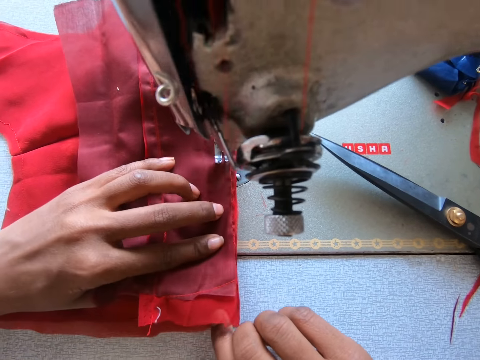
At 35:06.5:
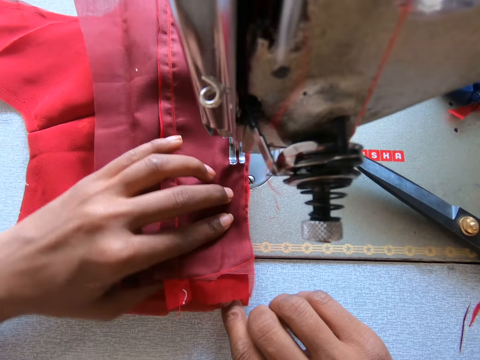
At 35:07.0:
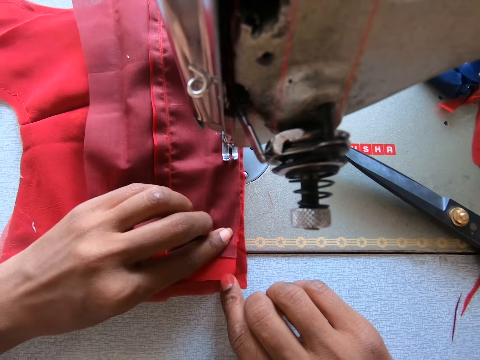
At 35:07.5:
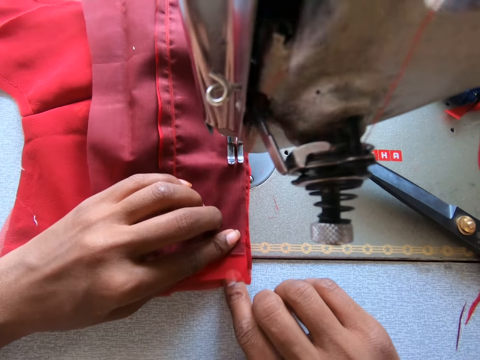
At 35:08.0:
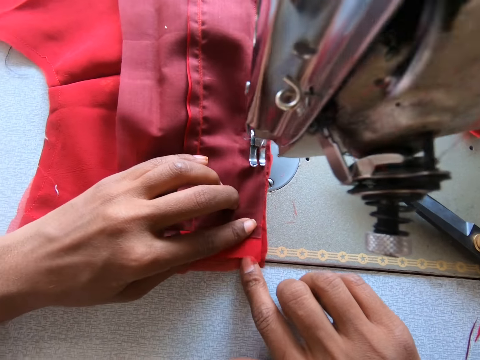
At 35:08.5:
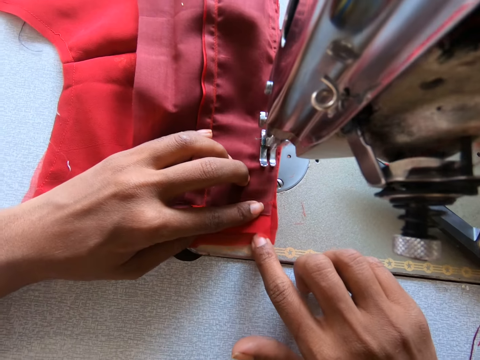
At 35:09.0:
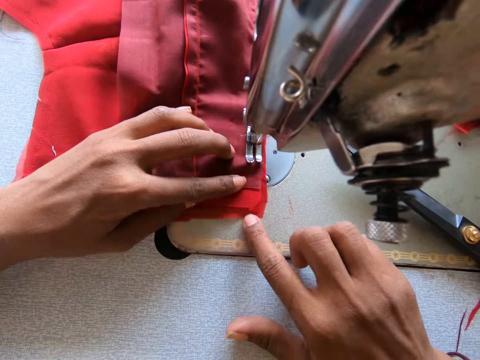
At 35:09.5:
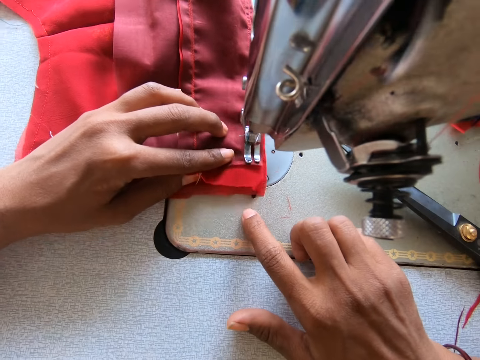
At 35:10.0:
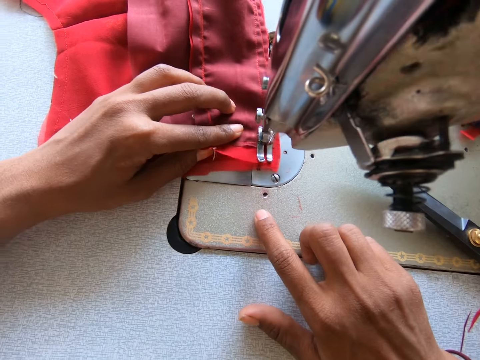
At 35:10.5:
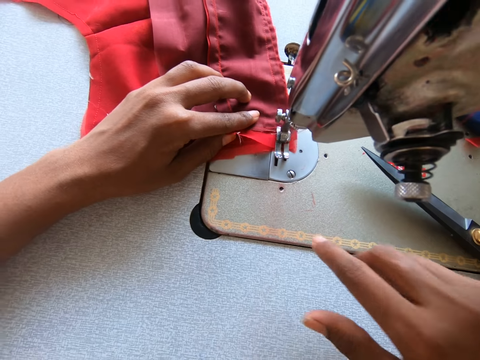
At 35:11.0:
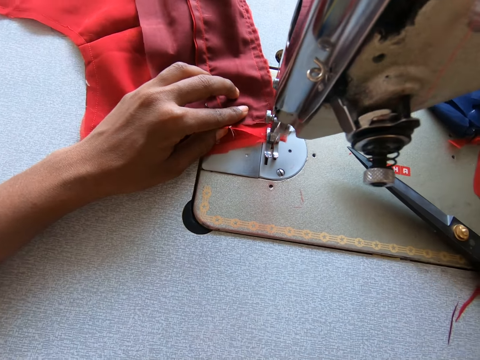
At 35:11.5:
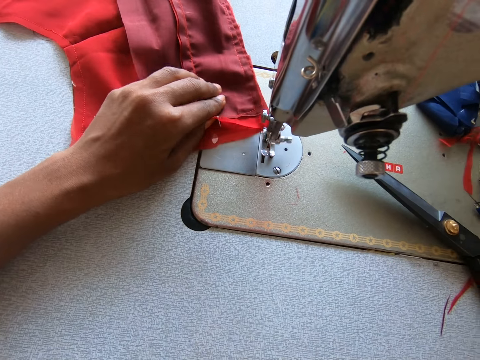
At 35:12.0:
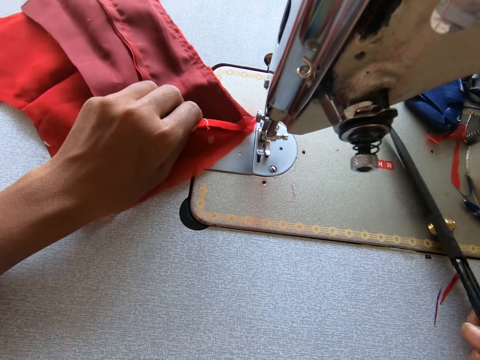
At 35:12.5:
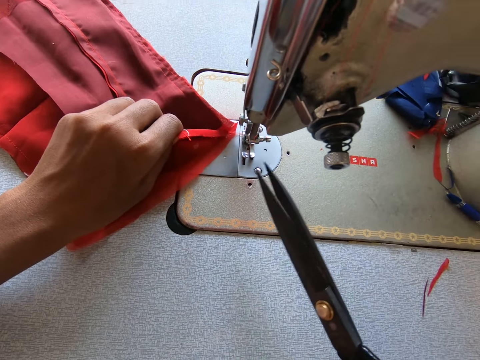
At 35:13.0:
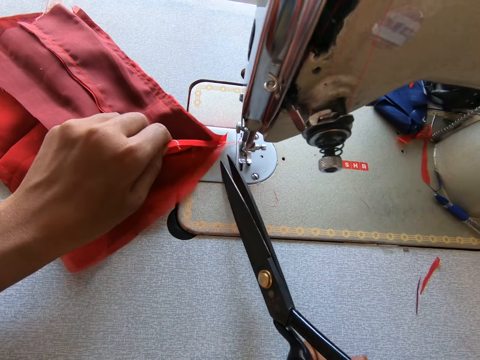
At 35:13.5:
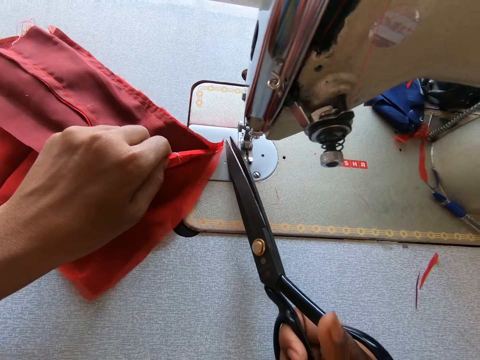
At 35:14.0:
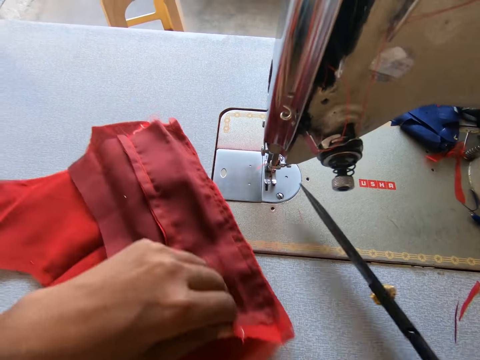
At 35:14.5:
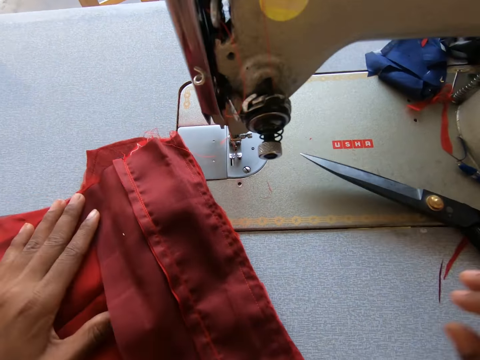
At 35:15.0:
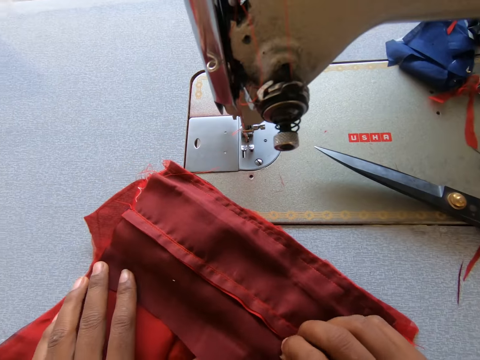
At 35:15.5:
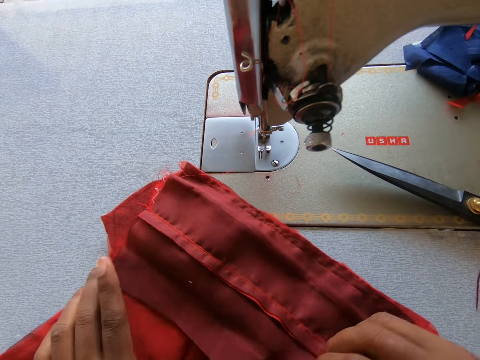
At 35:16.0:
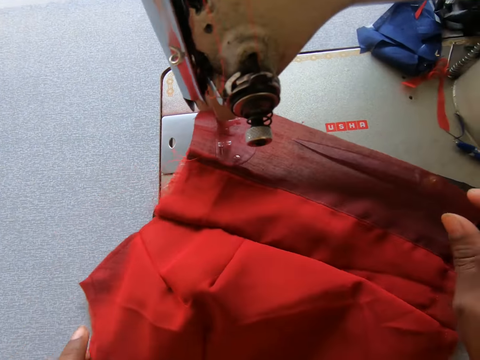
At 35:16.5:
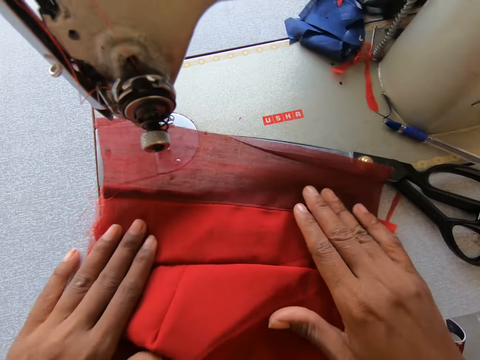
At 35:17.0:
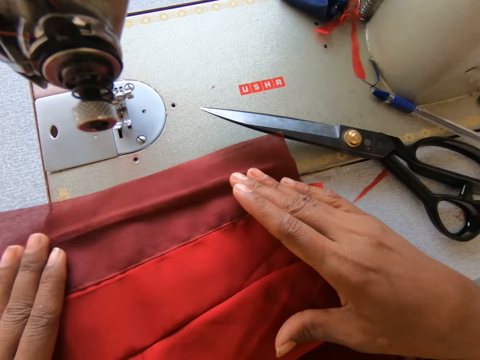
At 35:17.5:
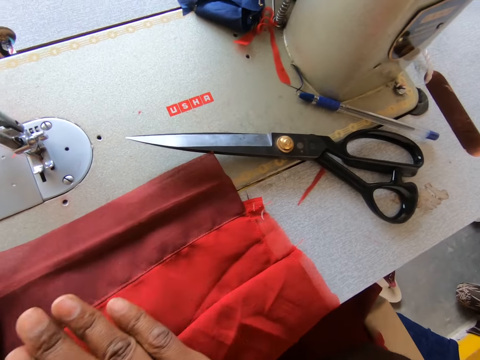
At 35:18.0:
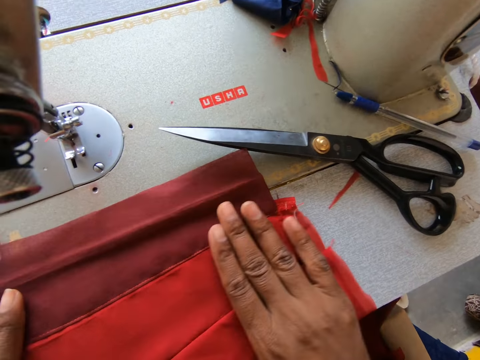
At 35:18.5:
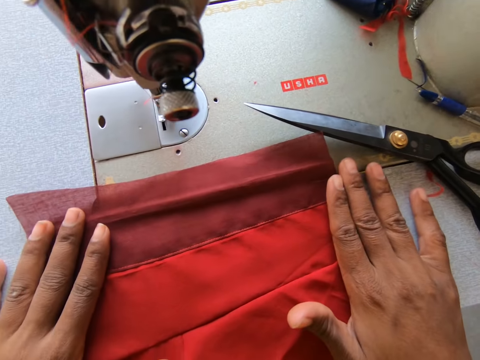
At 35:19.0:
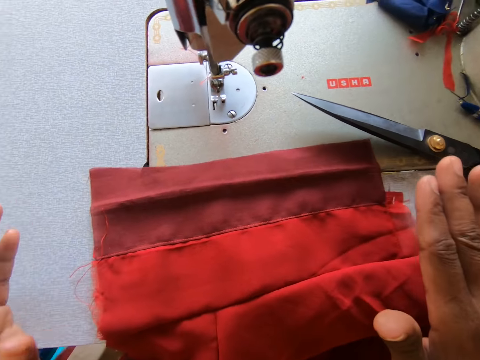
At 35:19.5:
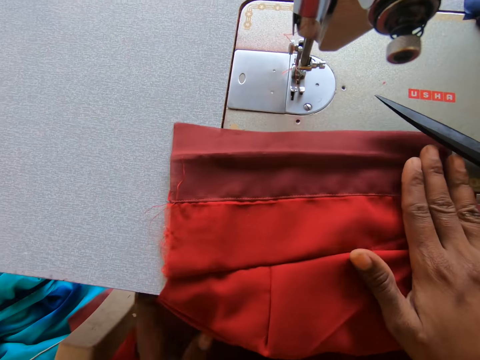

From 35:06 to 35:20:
The camera wearer cuts the thread off. They place the scissors on the sewing machine. They look at the cloth. They unfold the fabric.

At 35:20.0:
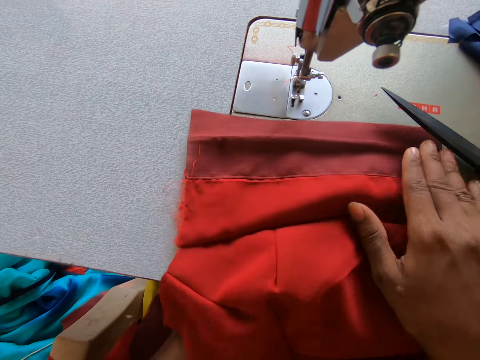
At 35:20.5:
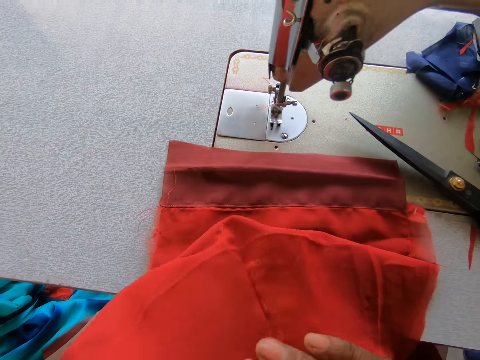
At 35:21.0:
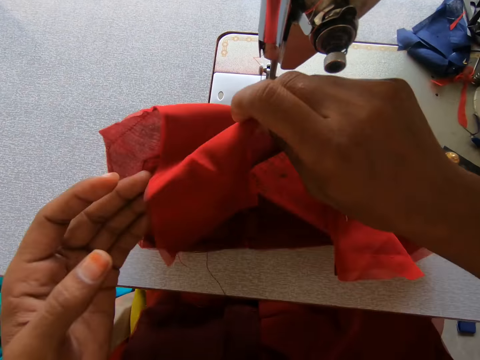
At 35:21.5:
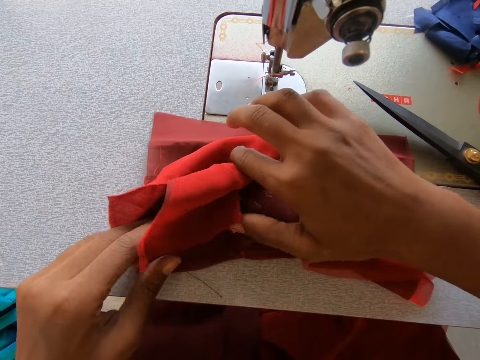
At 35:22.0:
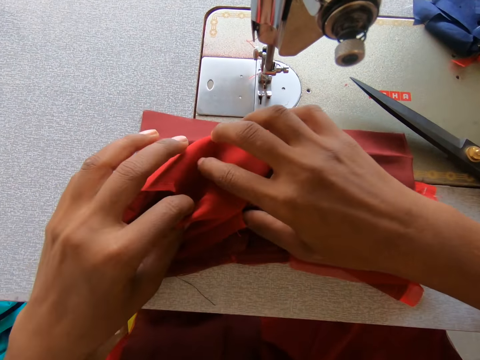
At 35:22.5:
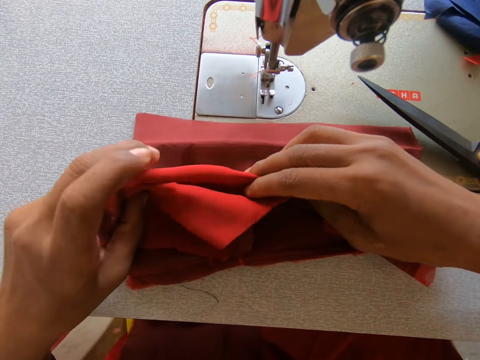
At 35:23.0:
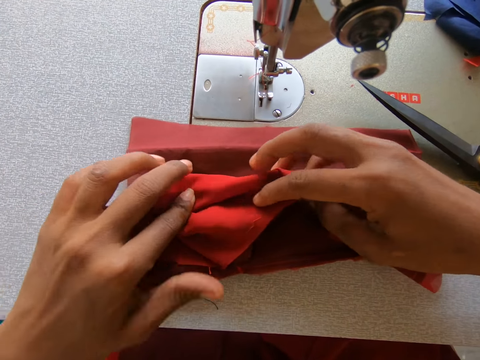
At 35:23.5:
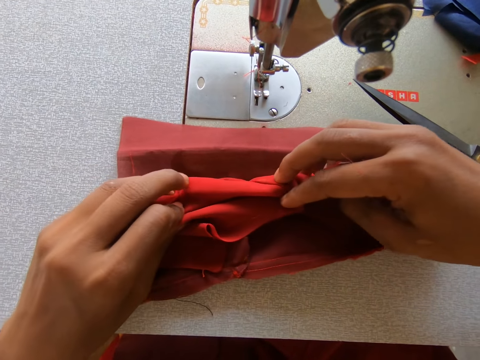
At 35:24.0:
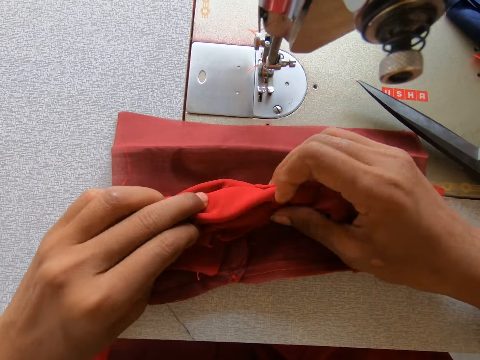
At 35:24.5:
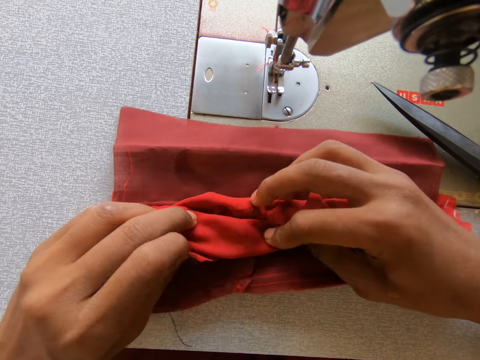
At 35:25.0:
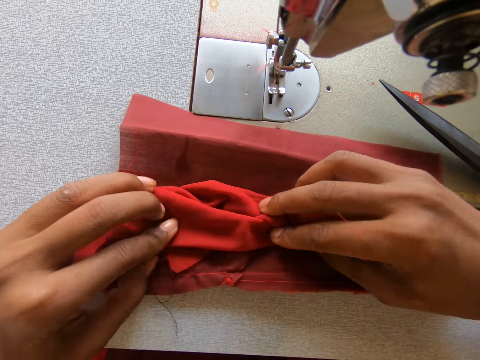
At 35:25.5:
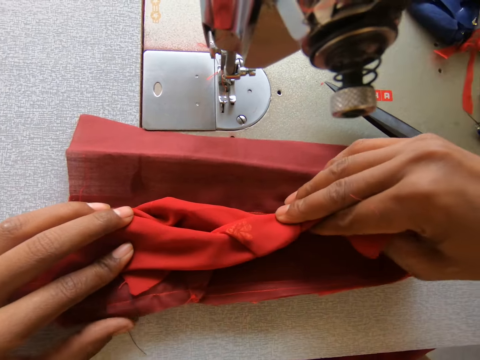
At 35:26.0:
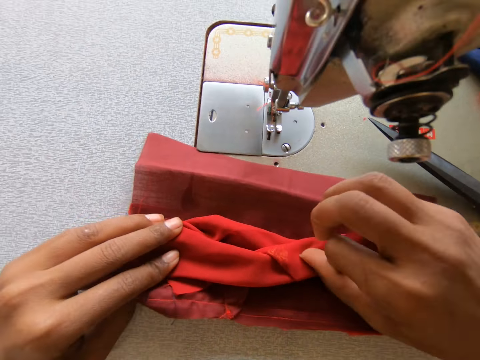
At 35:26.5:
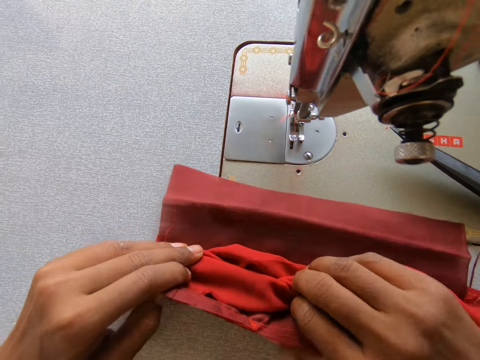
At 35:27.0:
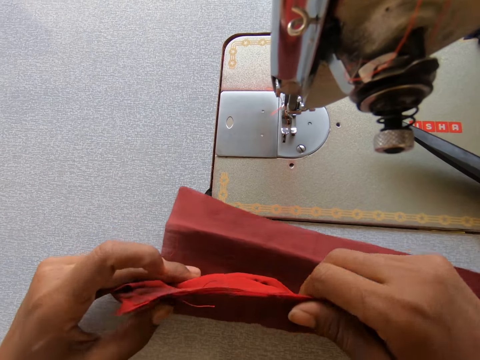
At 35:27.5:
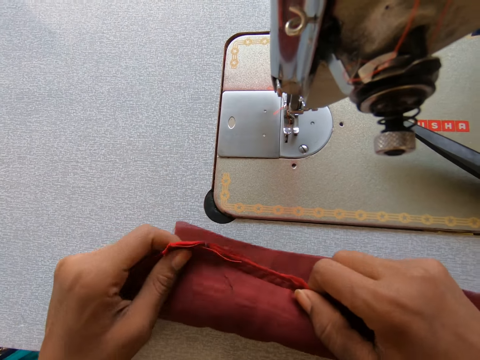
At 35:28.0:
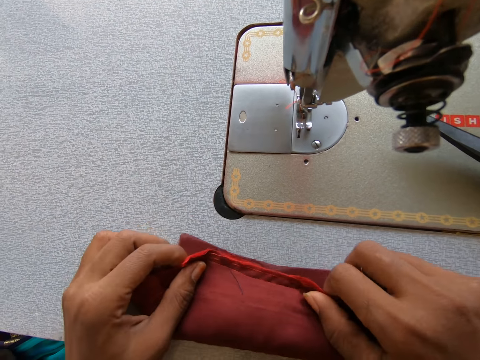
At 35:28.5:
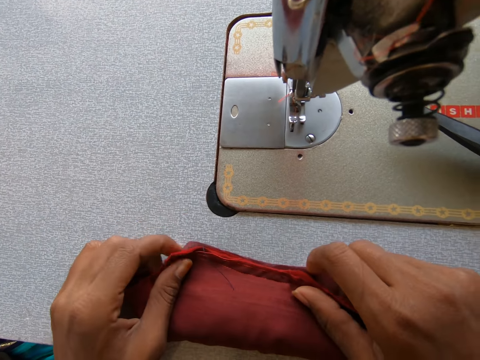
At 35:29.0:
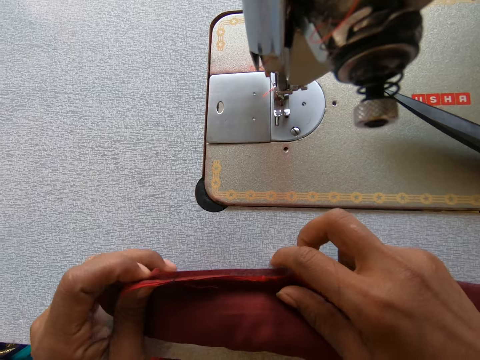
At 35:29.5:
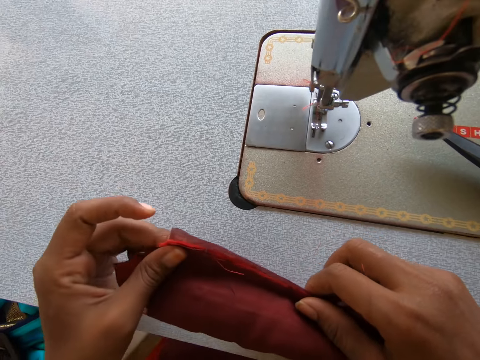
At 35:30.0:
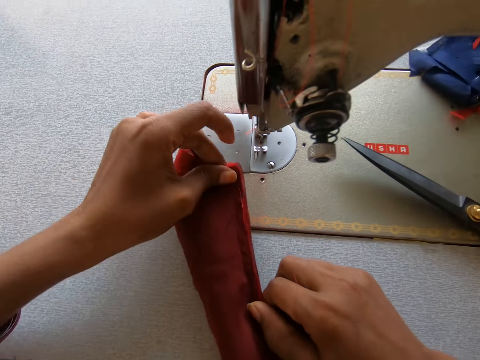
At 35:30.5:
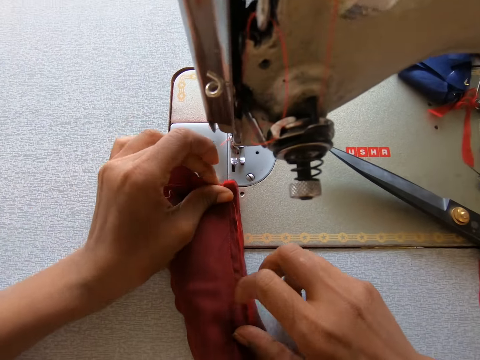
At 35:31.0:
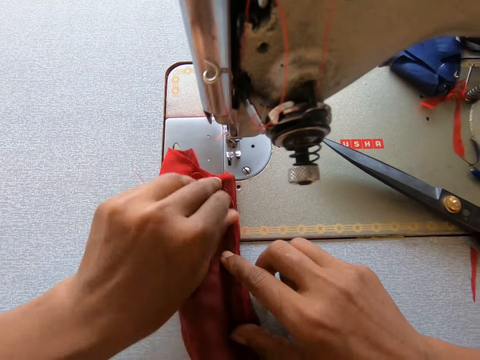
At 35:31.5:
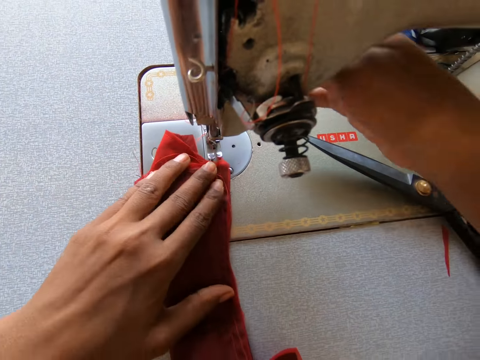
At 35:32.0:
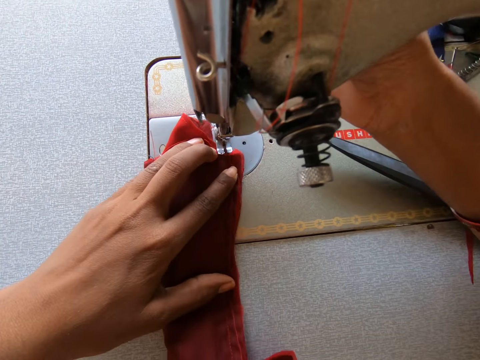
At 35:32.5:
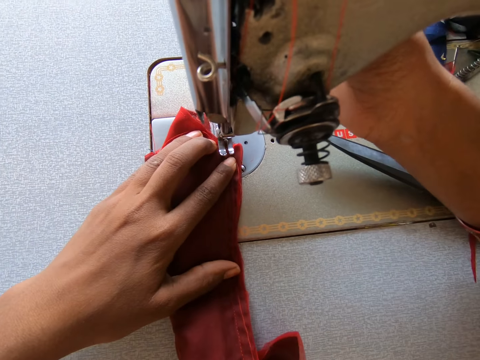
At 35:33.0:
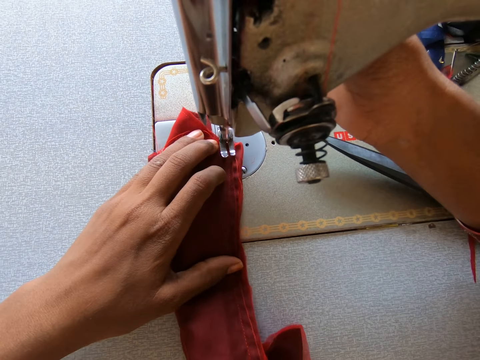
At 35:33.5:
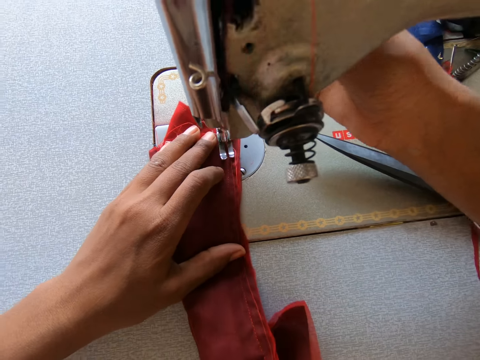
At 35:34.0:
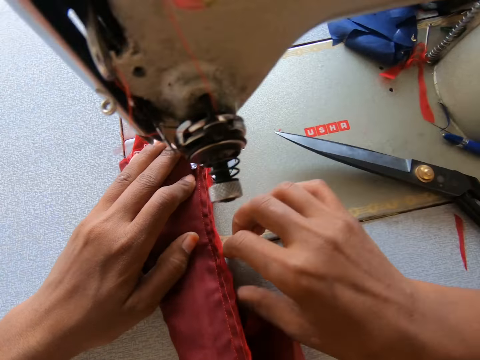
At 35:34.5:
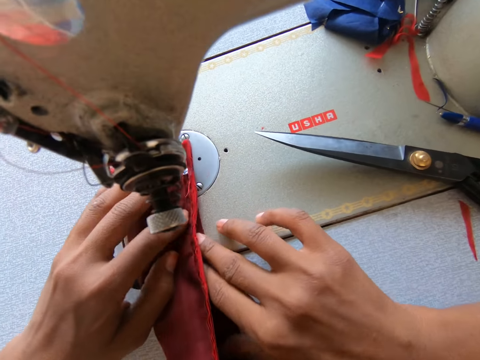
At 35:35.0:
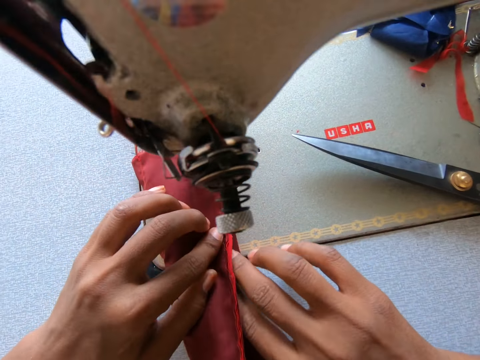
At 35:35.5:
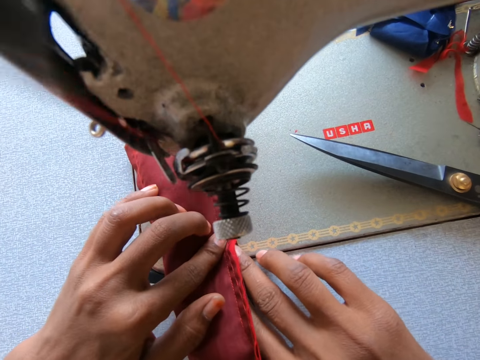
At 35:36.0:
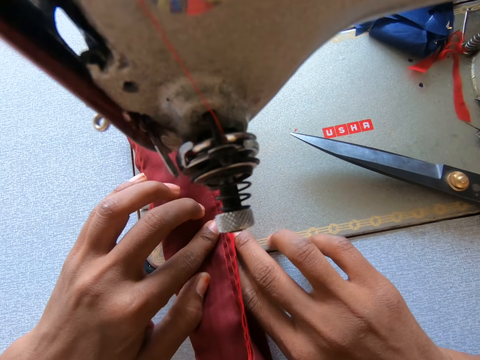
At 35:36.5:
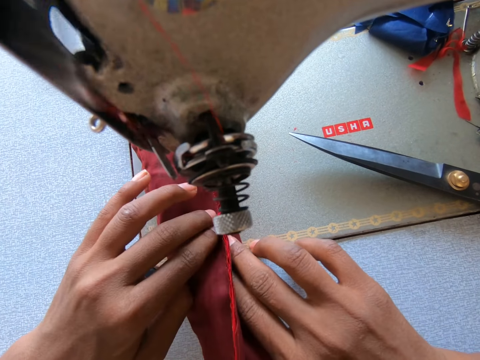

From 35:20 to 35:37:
The camera wearer folds the fabric. They sew the fabric.
